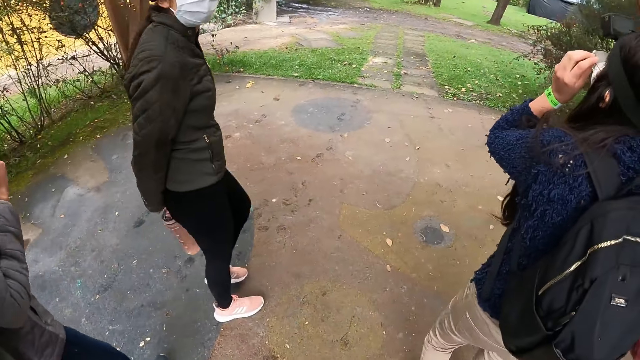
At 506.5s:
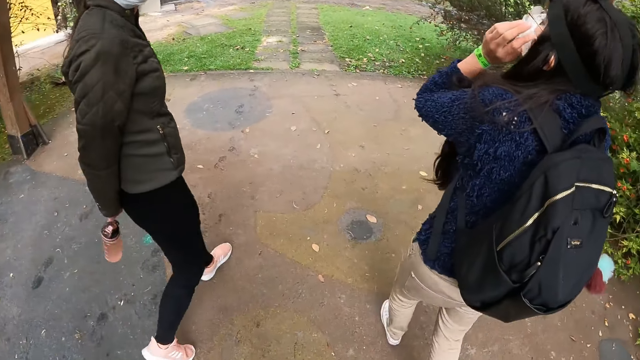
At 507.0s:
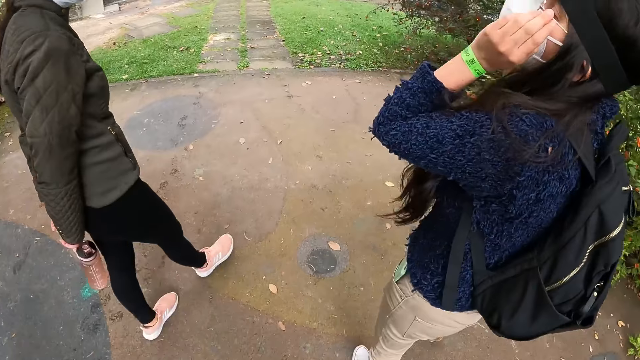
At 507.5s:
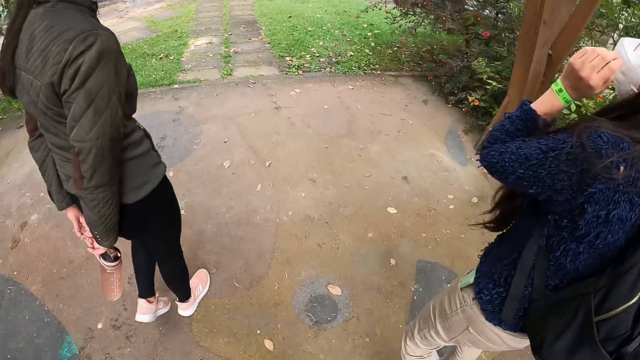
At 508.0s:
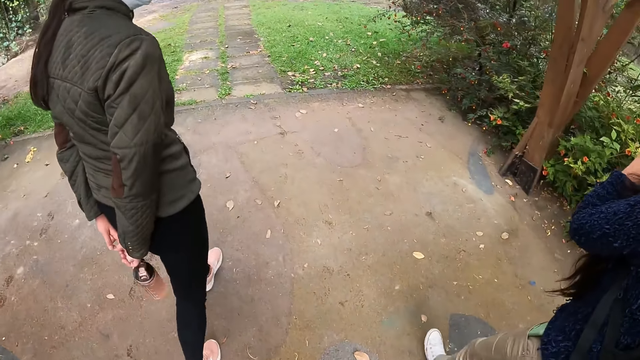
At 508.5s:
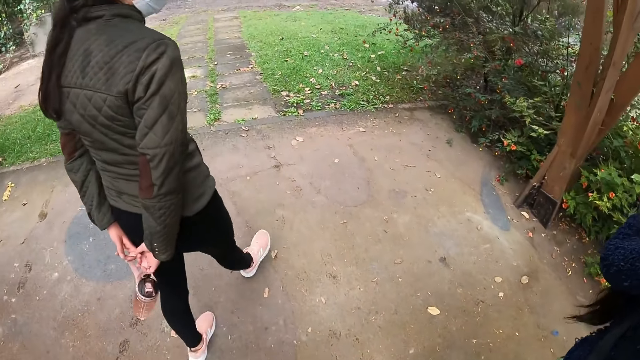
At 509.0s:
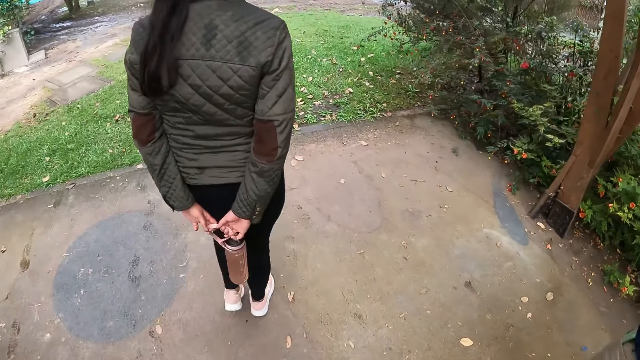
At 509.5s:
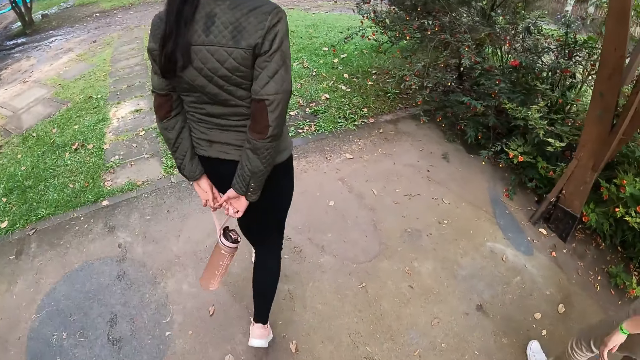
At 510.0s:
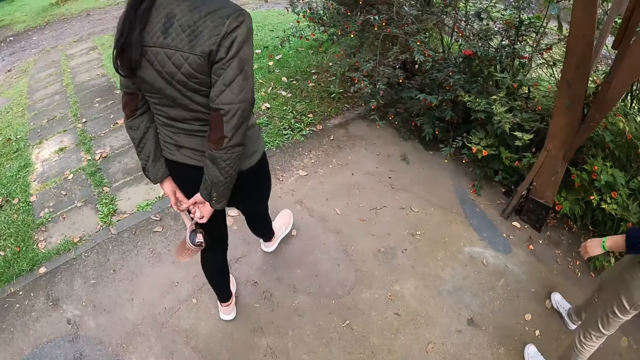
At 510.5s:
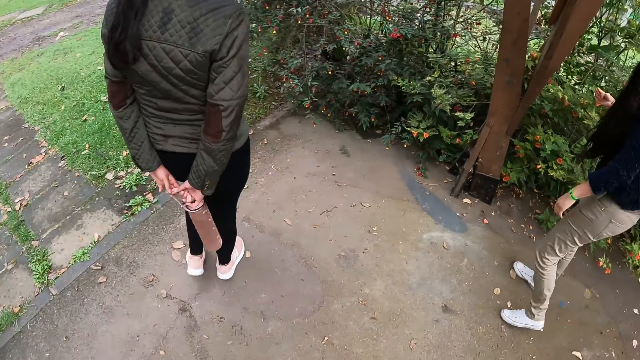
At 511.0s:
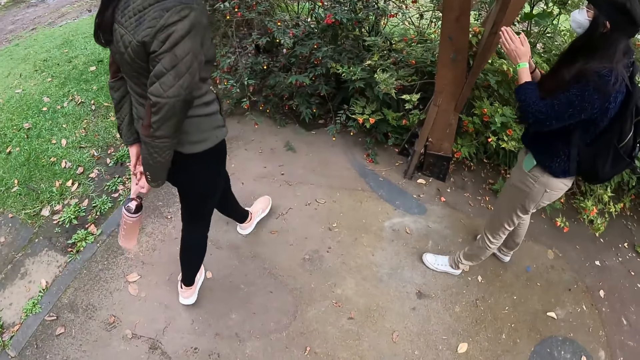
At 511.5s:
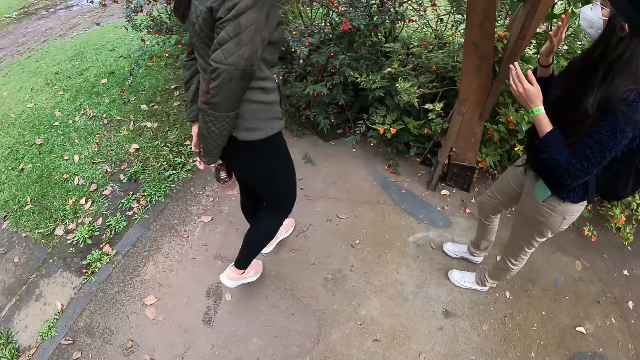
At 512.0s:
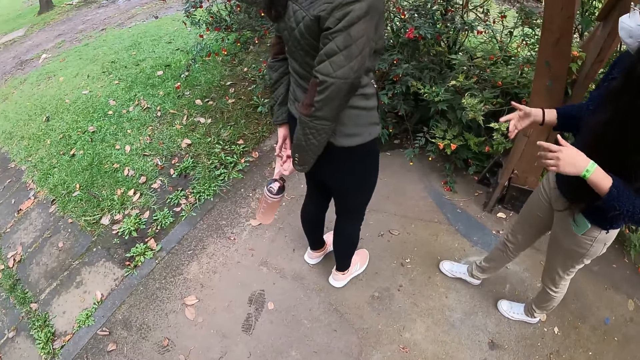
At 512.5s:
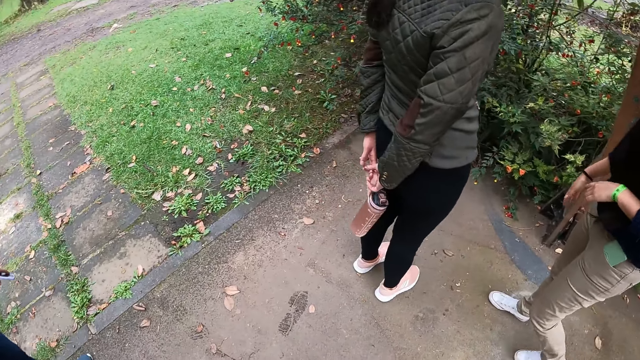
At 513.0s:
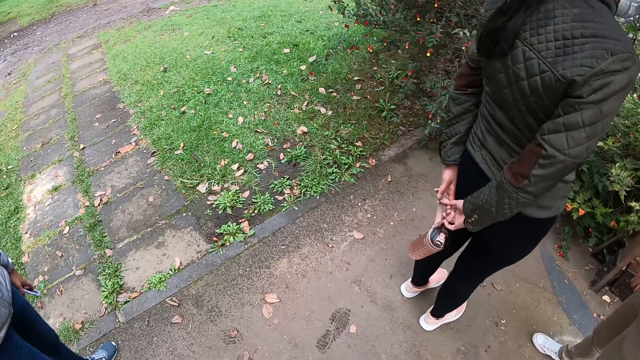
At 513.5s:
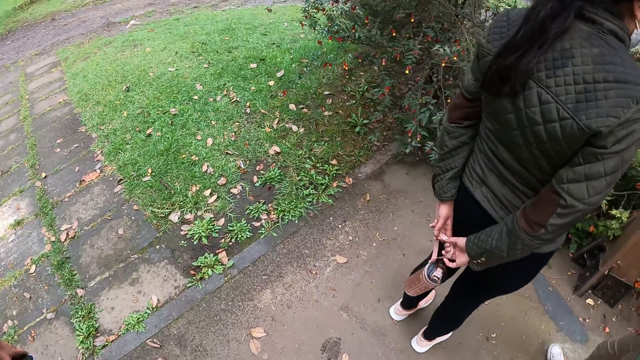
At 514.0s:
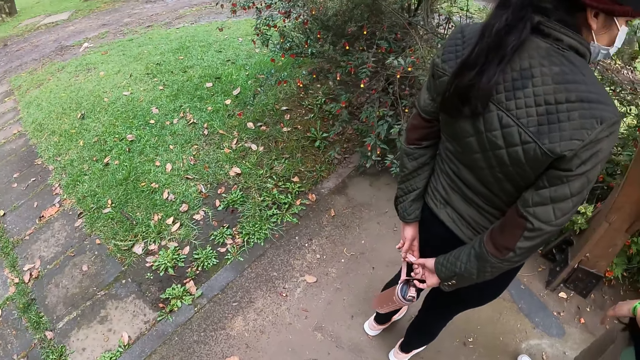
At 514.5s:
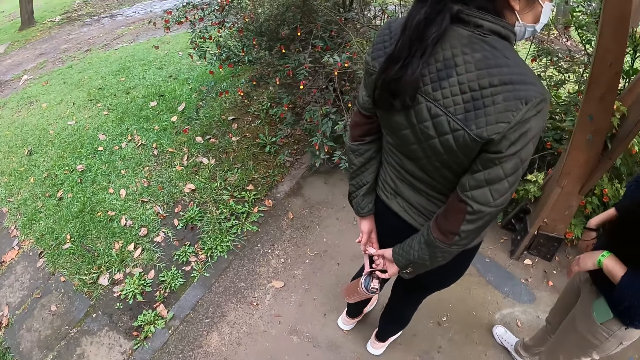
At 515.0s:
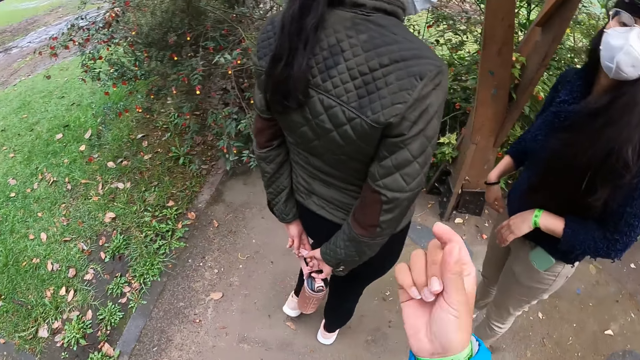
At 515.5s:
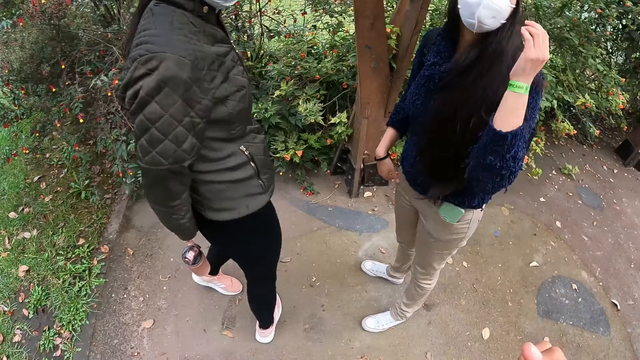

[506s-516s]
The camera wearer looks around.

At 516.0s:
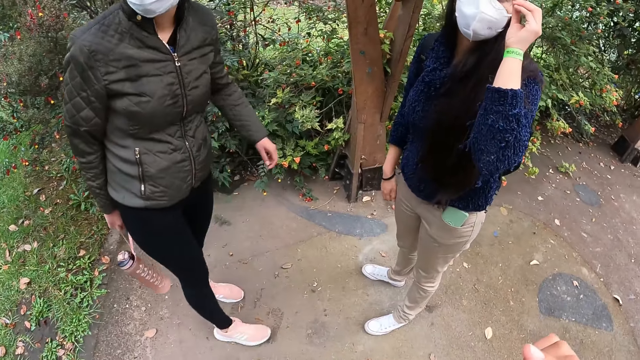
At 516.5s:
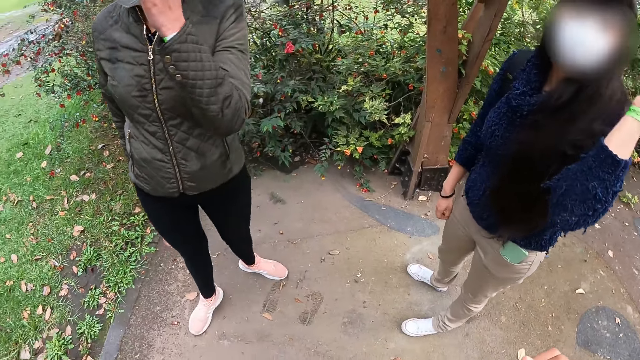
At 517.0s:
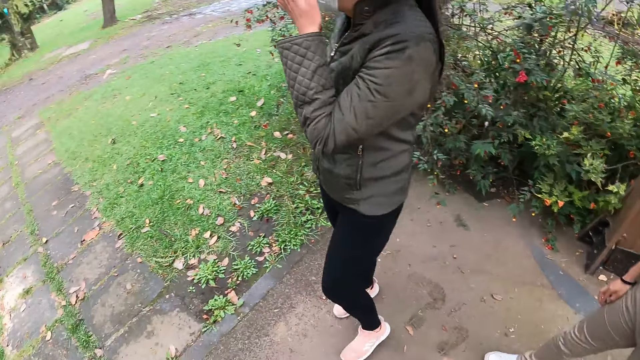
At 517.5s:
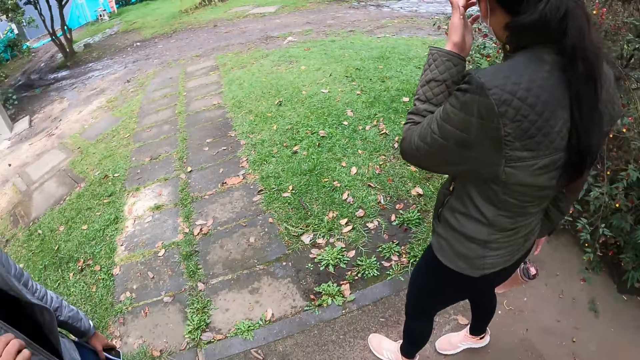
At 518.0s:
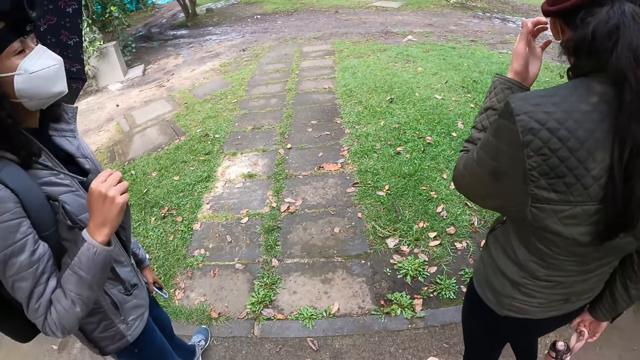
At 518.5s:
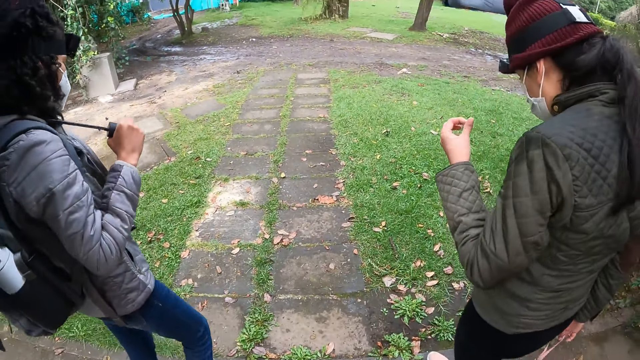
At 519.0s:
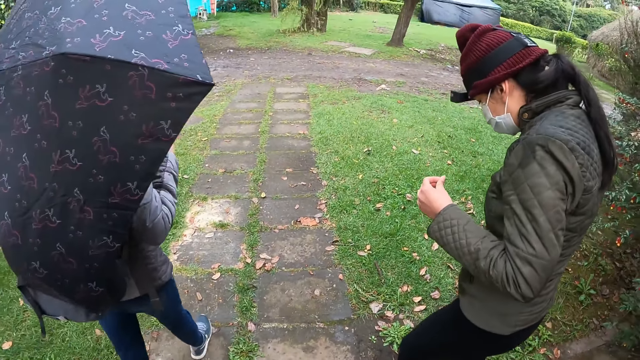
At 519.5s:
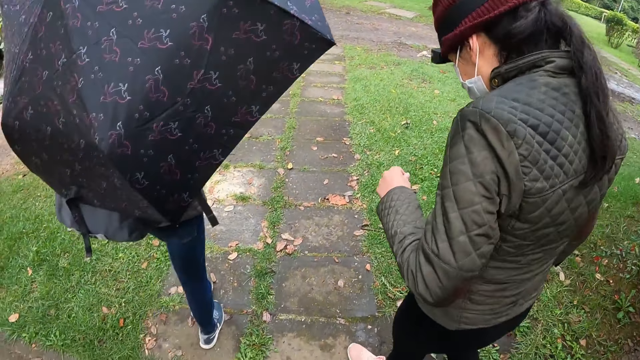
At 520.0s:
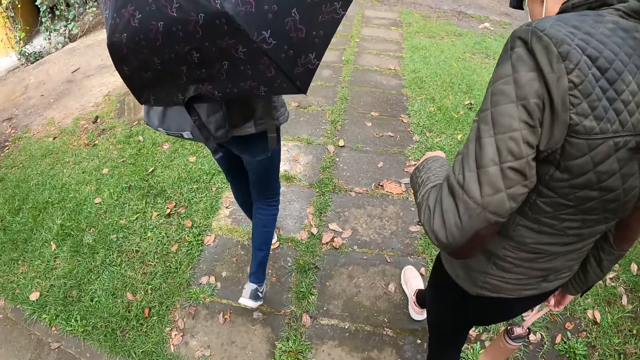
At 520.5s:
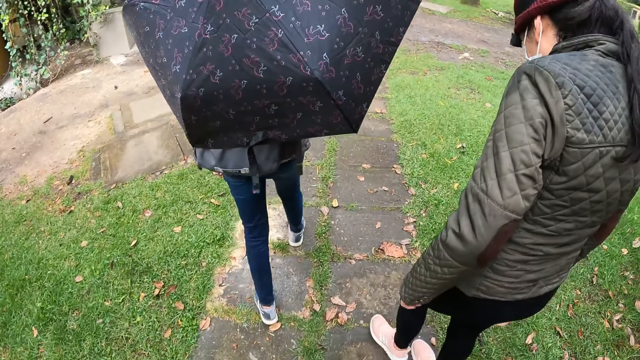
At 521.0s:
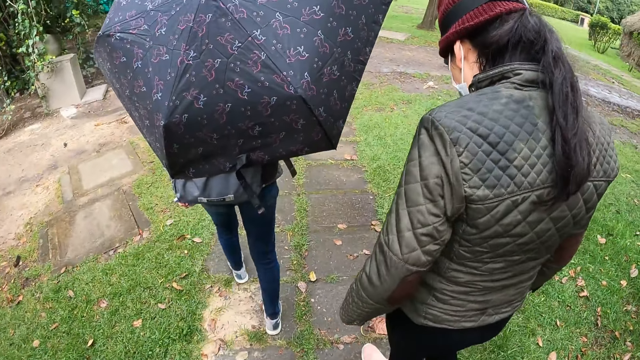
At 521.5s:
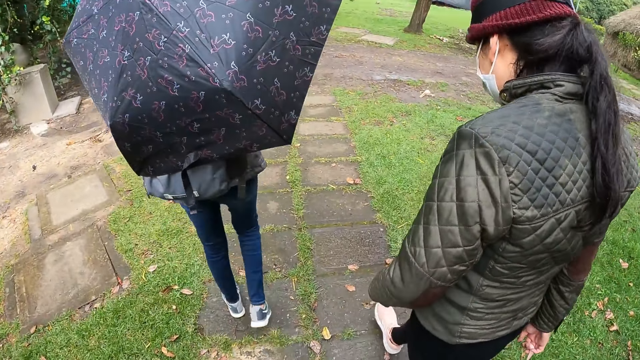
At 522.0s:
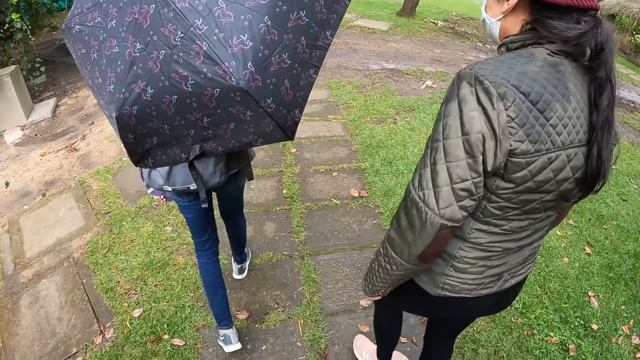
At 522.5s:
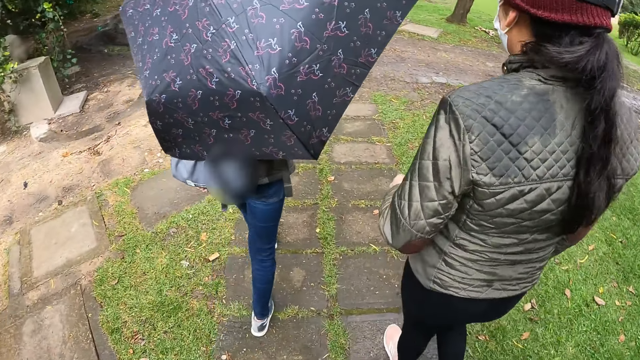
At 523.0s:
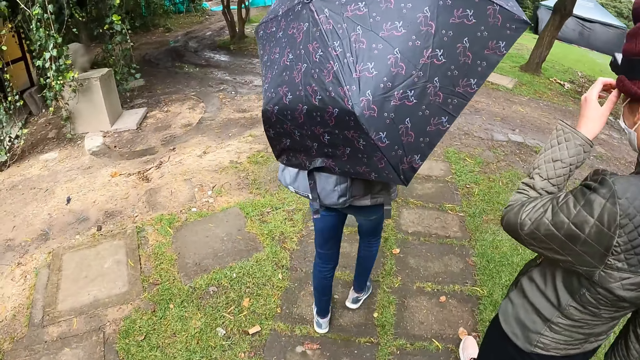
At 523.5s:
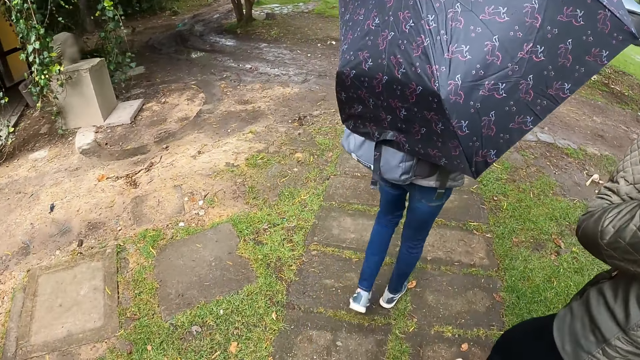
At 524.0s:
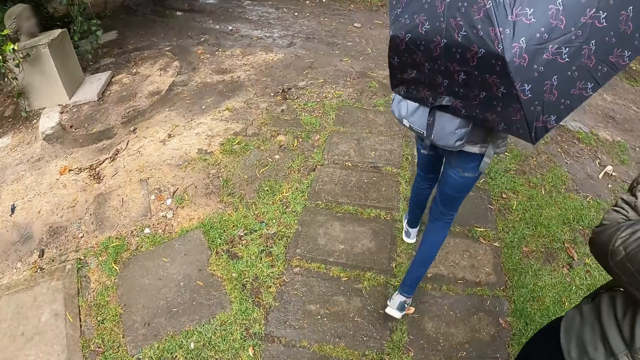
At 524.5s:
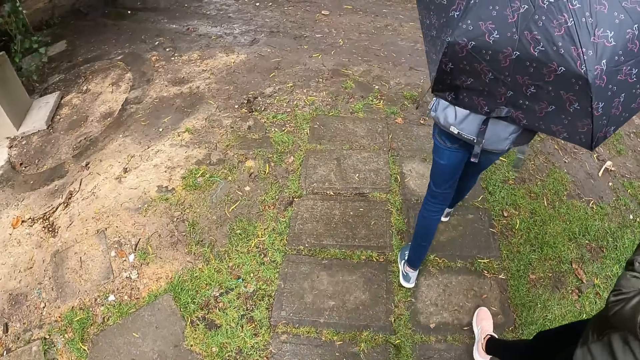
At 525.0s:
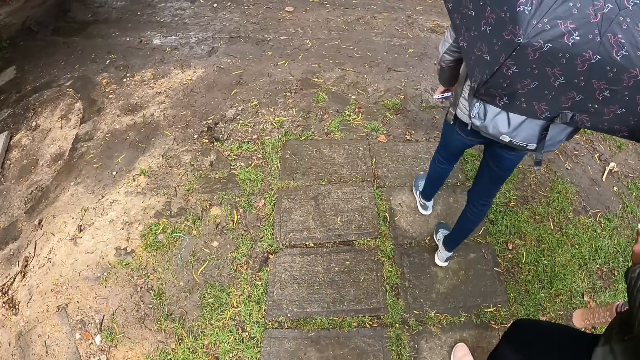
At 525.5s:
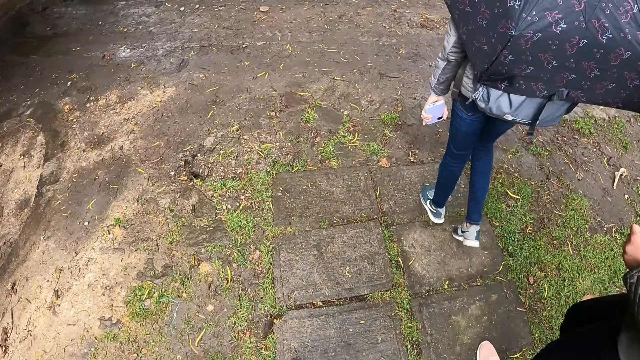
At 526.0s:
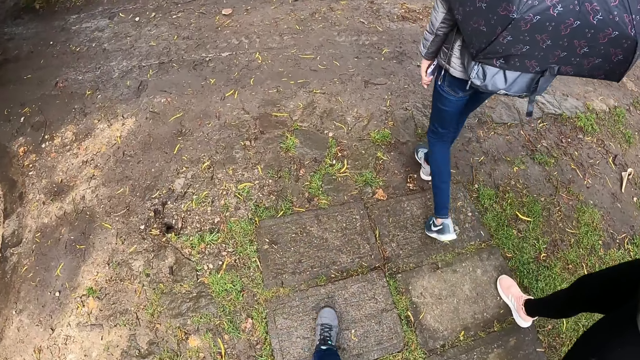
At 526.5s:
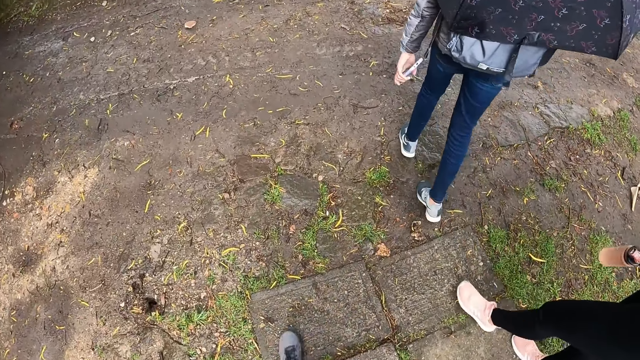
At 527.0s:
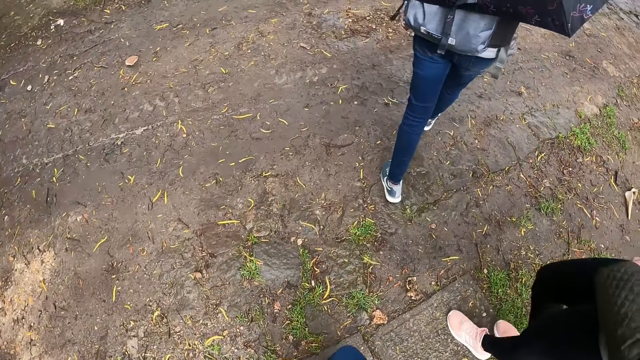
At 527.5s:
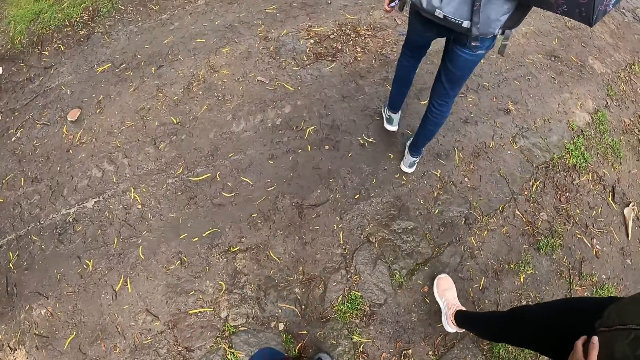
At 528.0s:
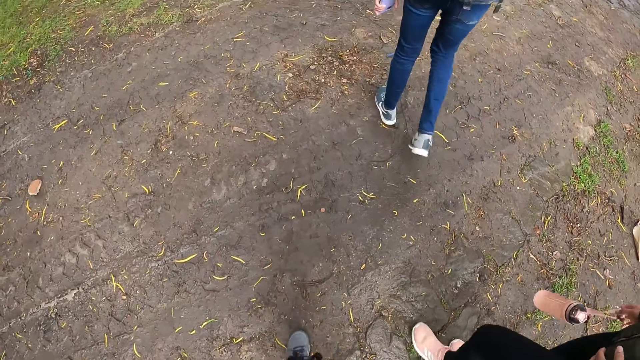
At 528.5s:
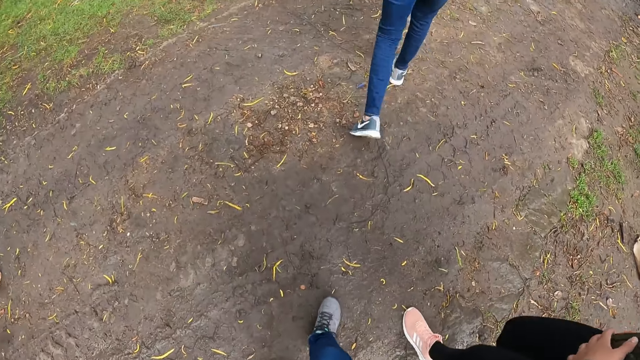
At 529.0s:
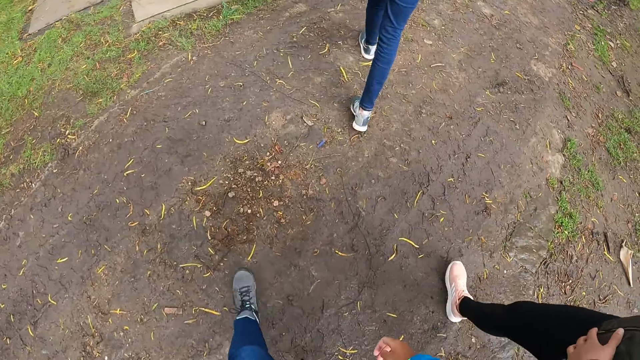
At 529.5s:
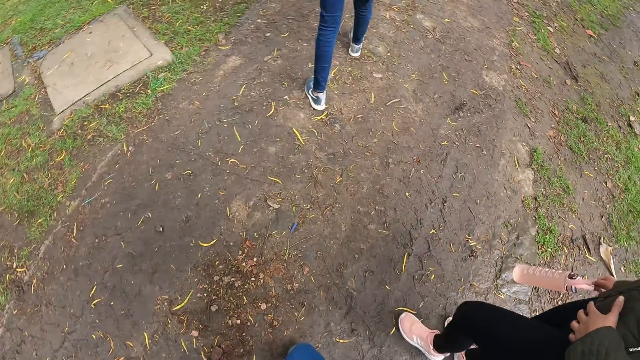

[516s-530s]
The camera wearer looks around. They walk on the pavement. They walk on the pavement again. They walk on the ground.
